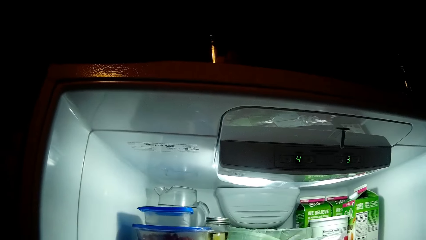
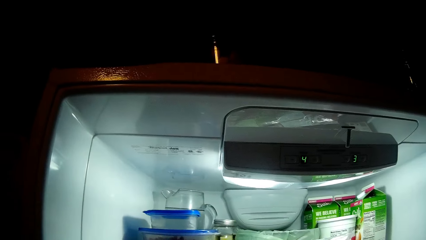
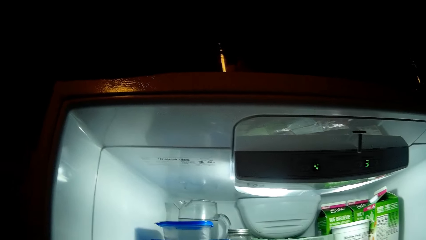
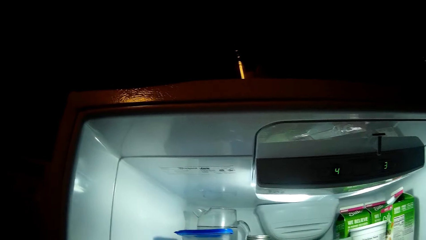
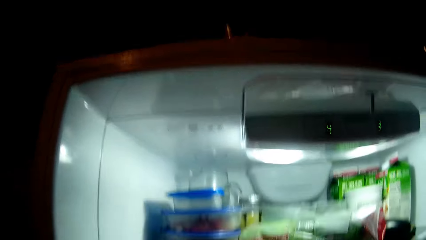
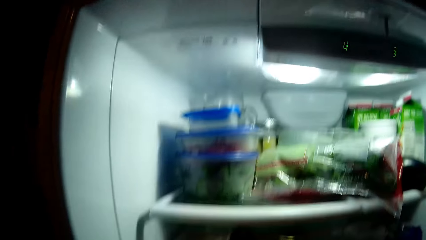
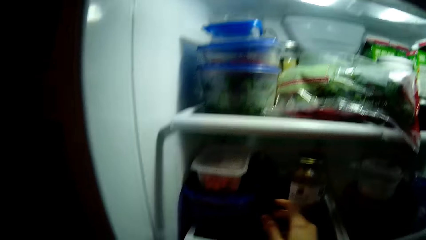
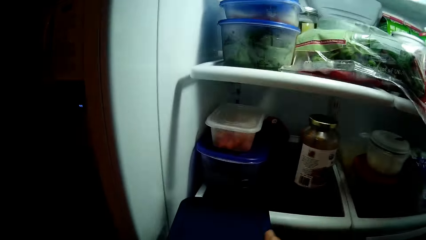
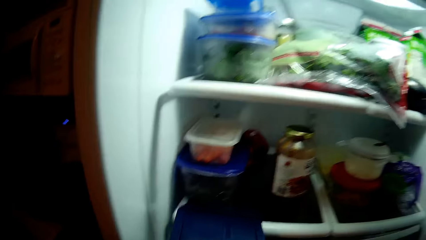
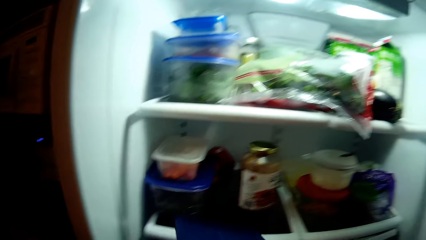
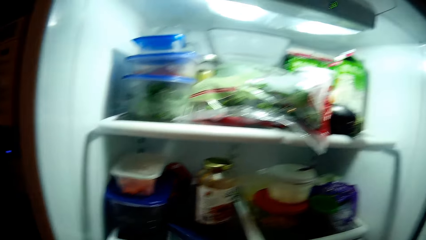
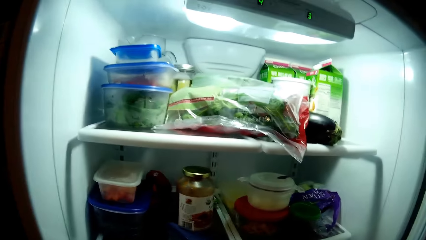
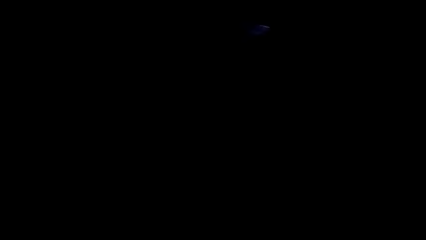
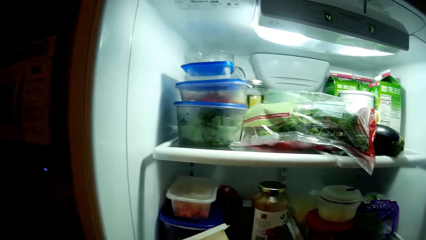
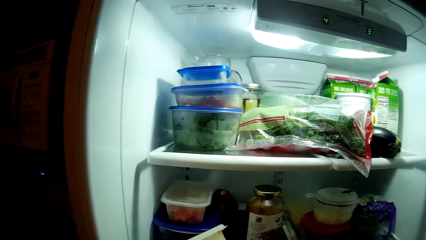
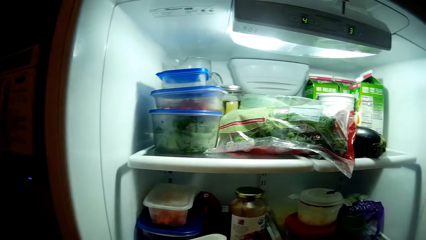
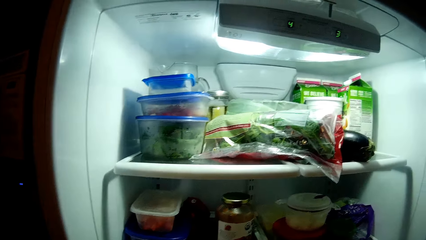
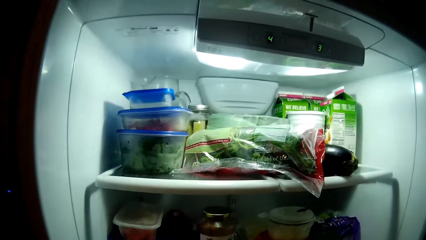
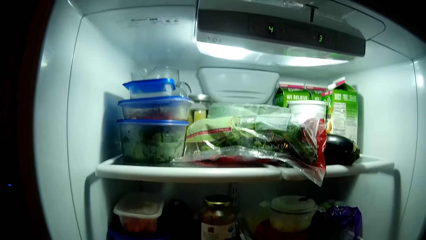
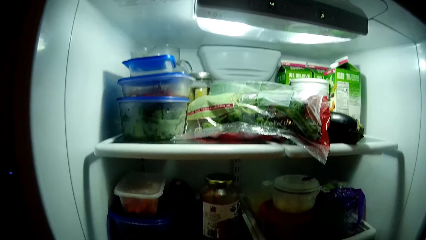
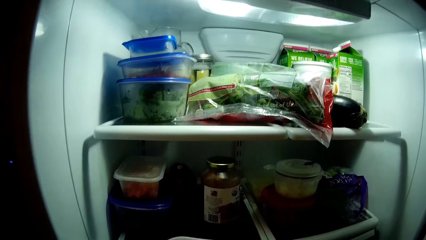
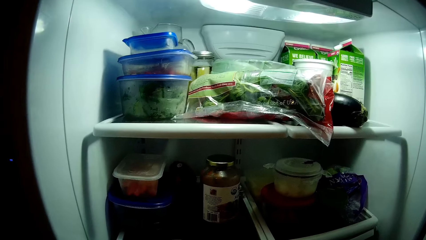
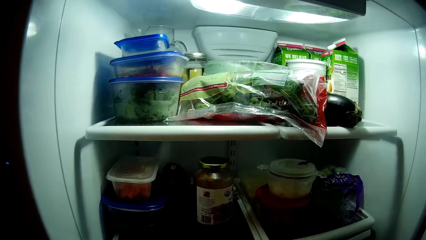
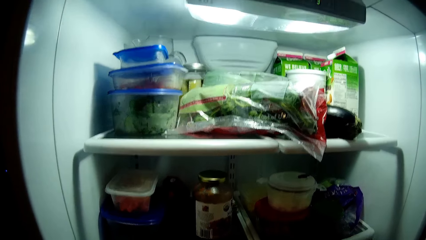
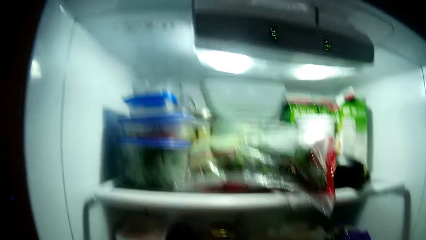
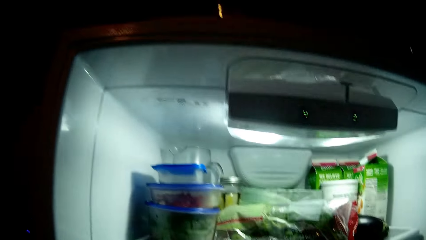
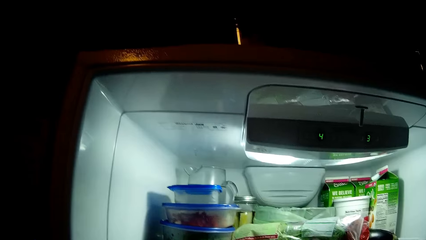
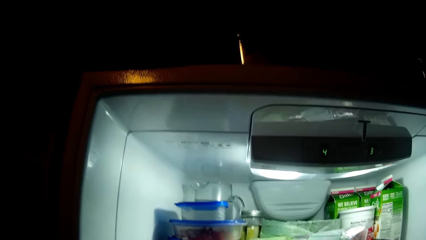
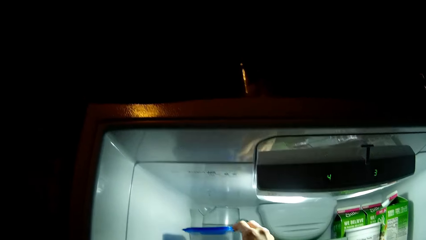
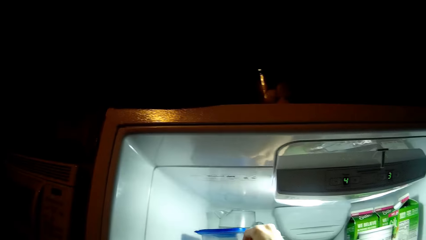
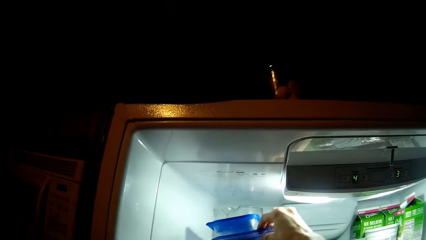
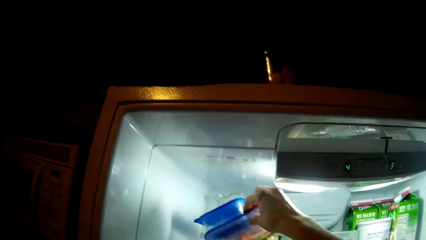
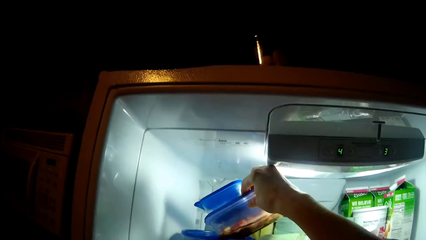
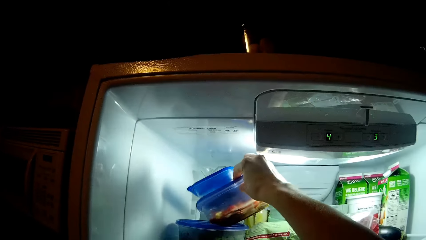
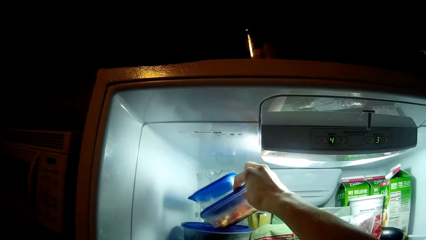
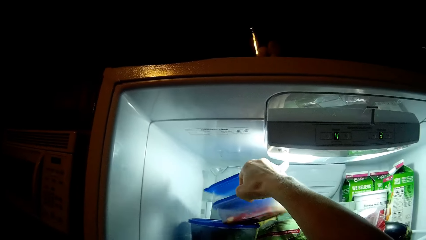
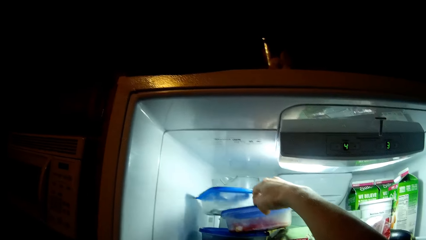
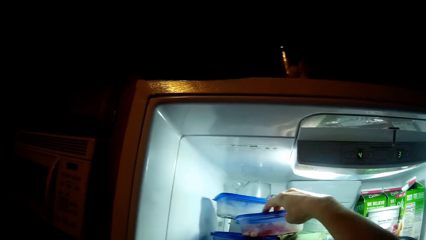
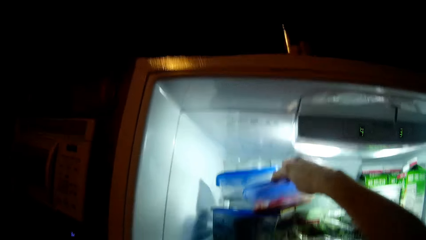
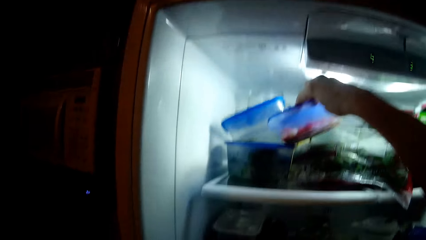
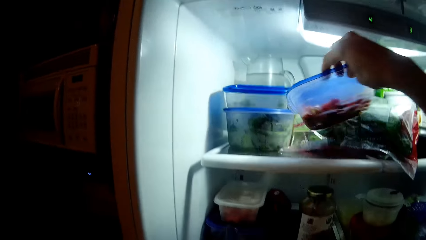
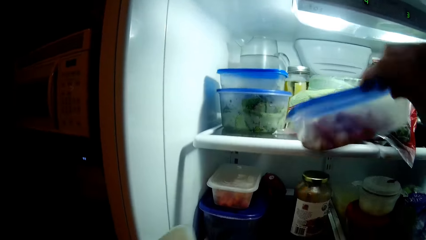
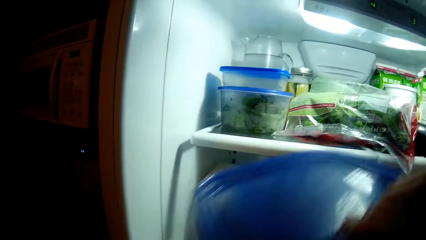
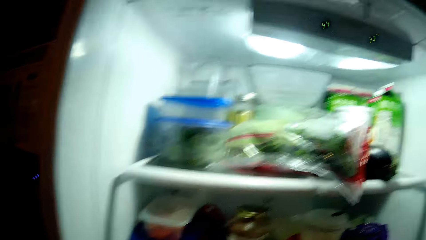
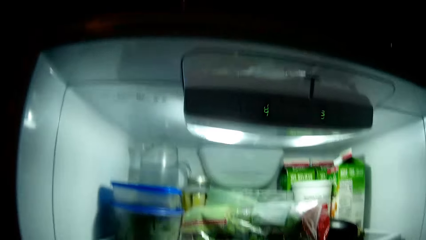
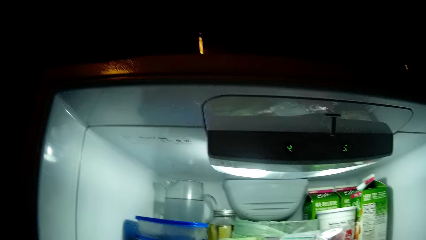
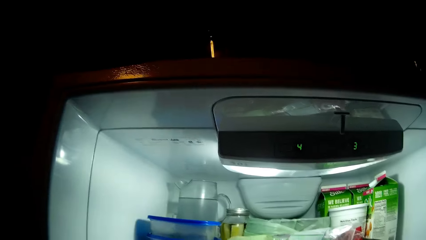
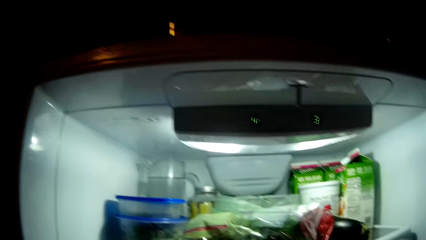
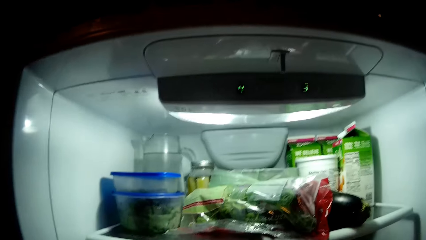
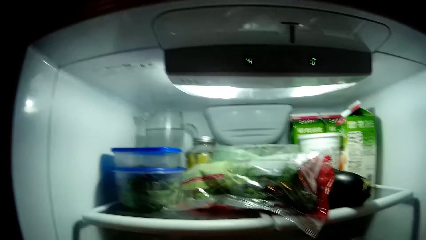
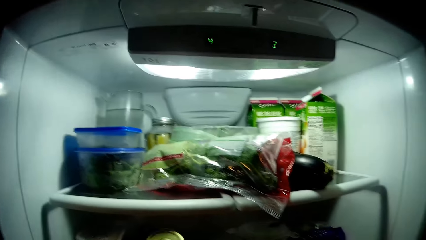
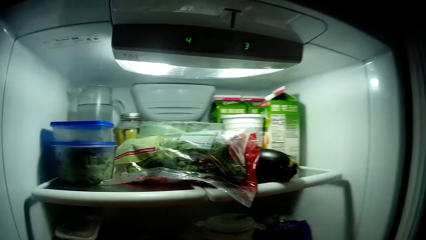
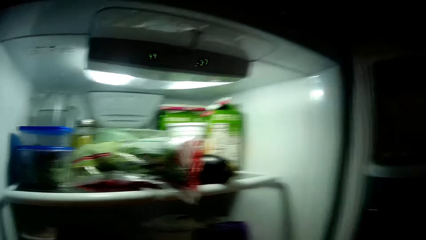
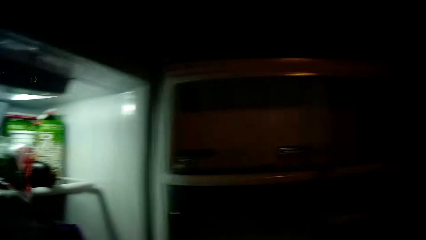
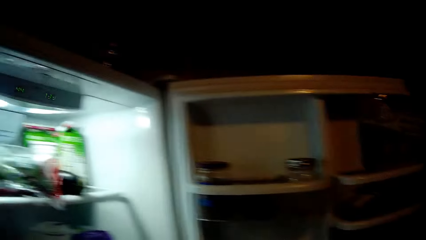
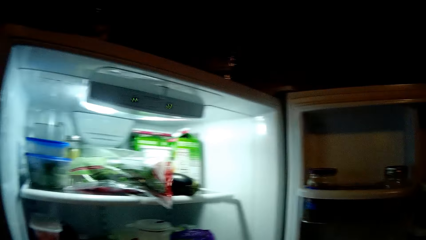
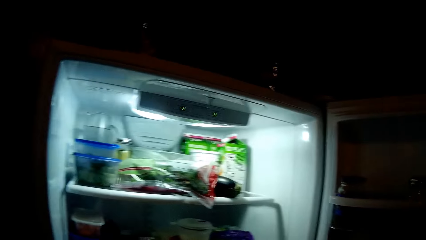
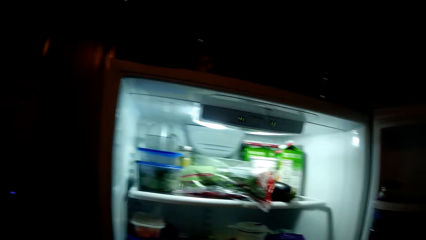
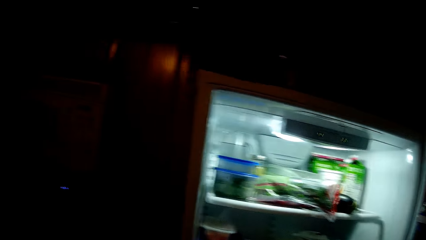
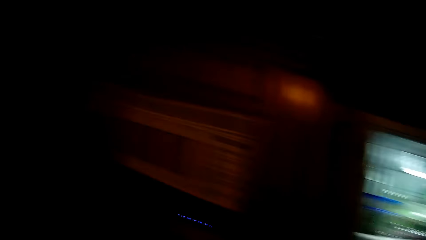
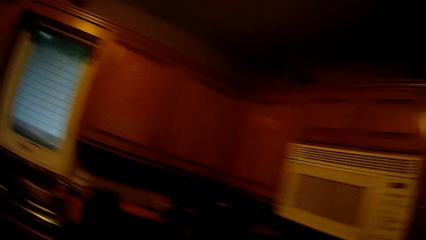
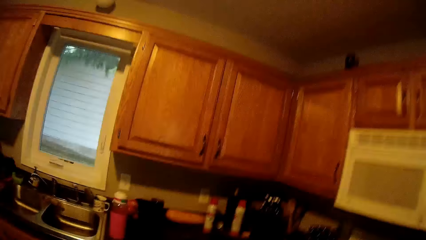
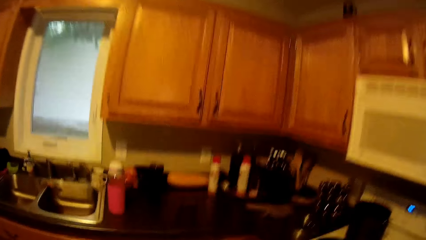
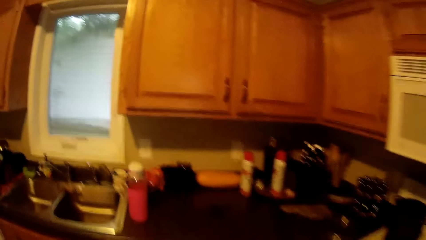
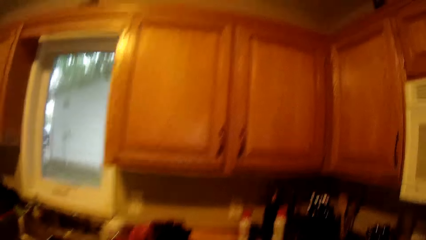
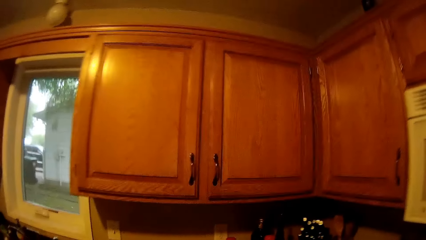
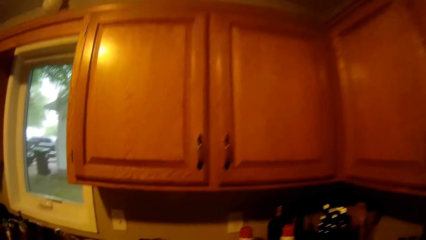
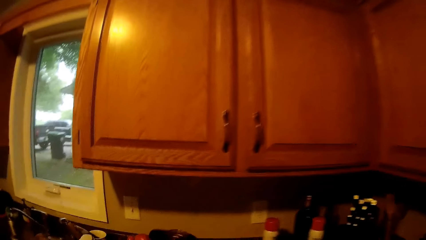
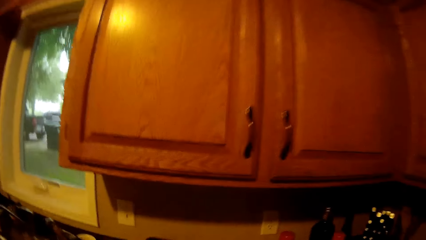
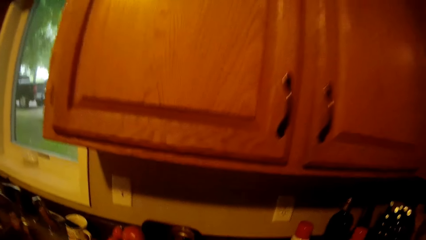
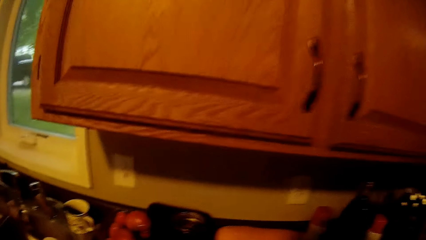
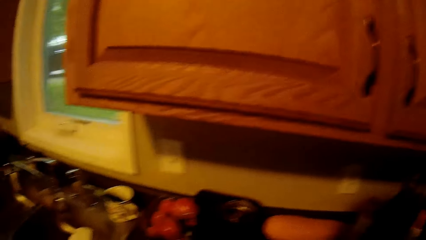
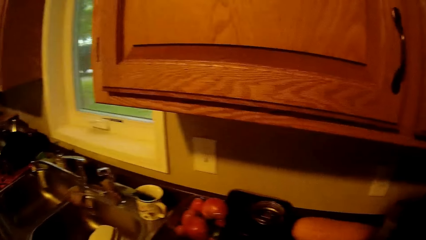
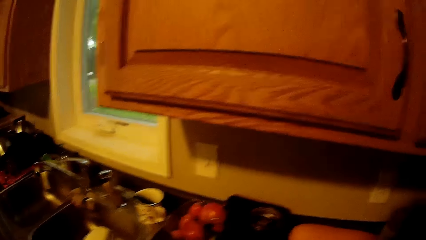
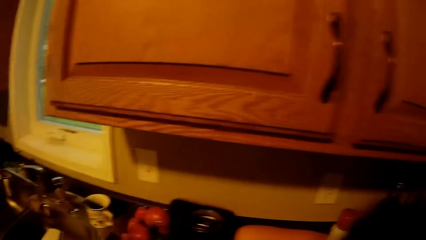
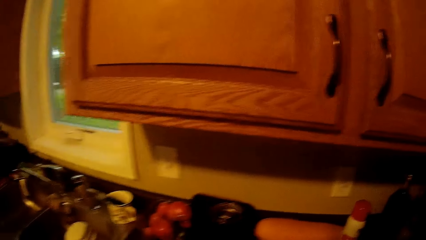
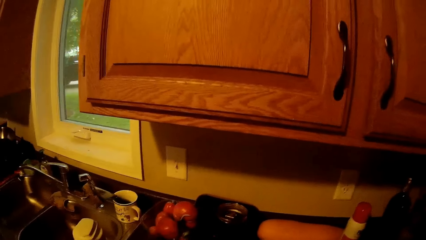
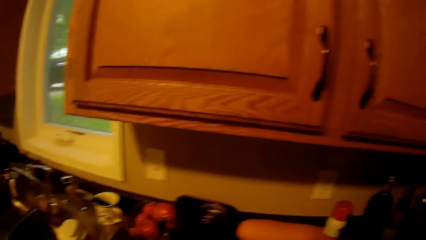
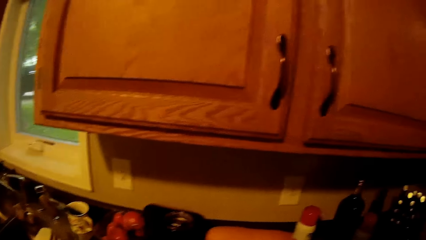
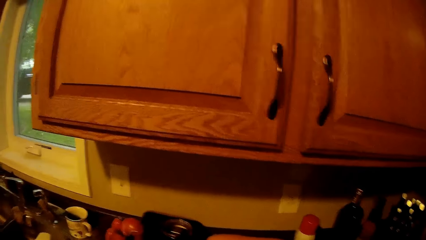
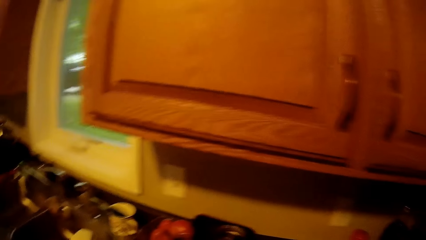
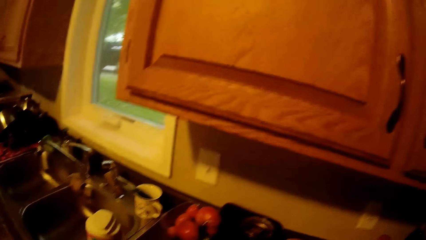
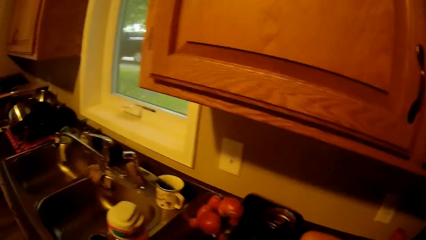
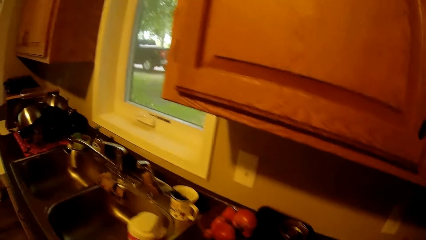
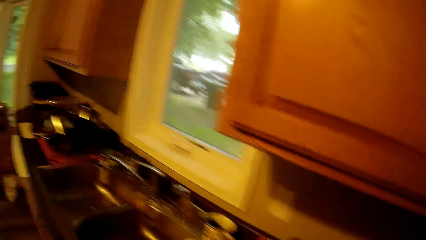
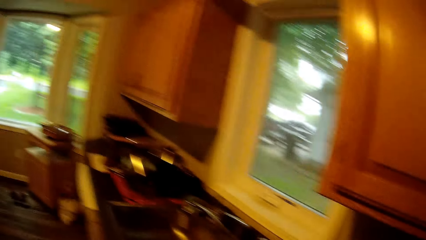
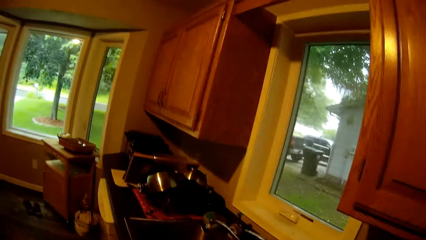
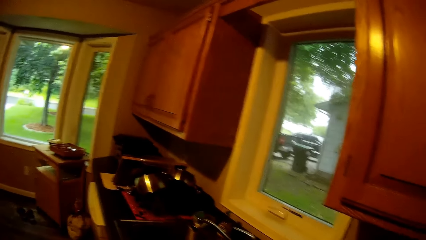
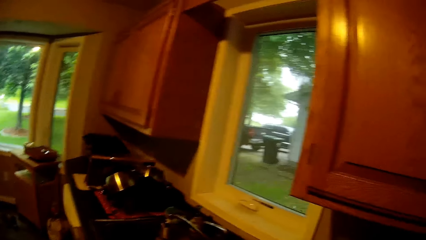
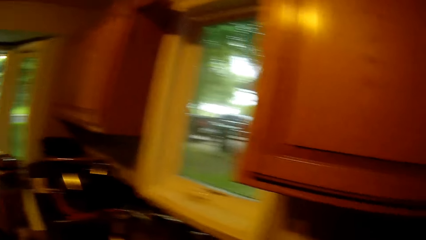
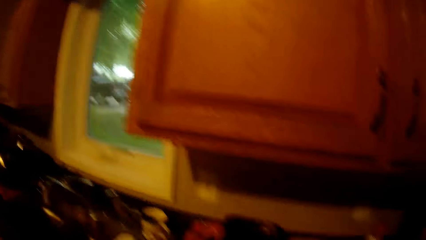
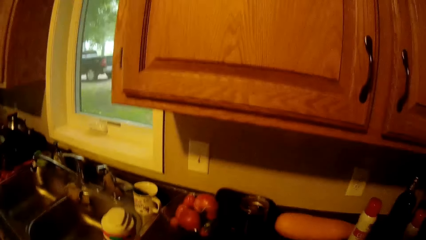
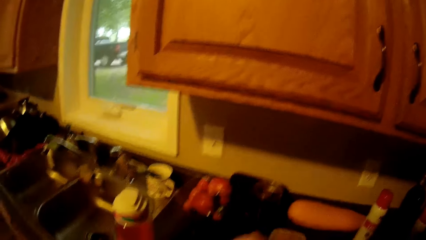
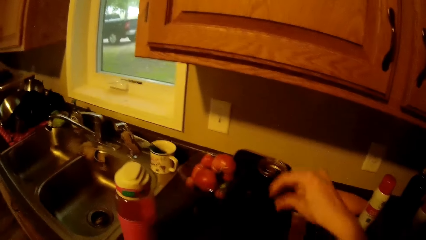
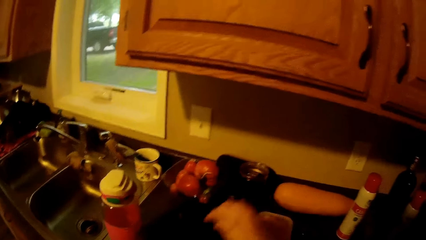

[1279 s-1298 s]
The camera wearer picks up a plastic container from the freezer with his right hand. He moves away from the freezer. He moves towards the countertop.
